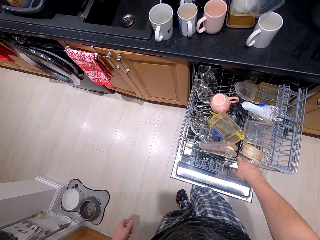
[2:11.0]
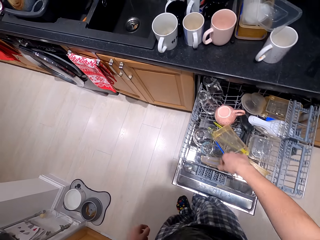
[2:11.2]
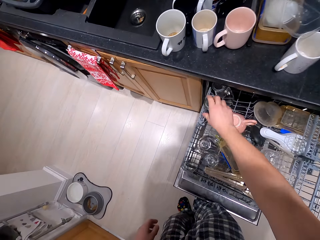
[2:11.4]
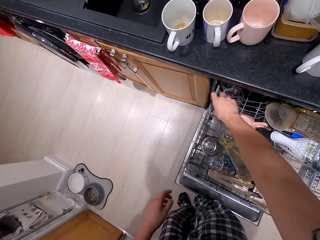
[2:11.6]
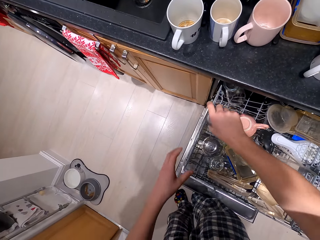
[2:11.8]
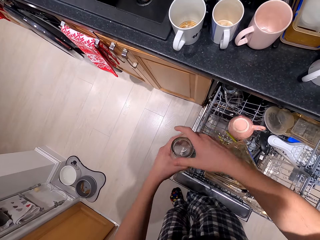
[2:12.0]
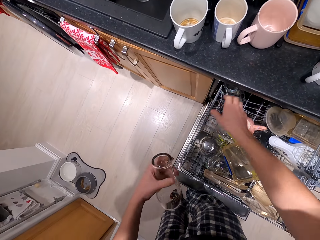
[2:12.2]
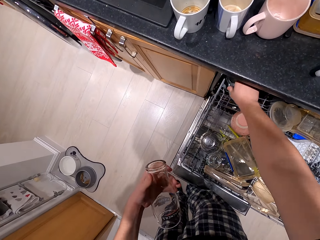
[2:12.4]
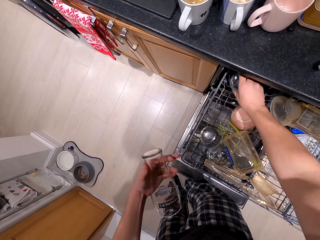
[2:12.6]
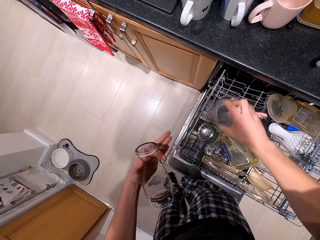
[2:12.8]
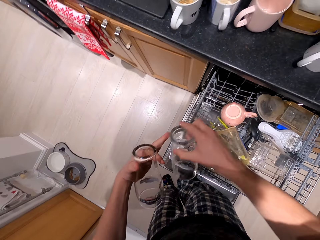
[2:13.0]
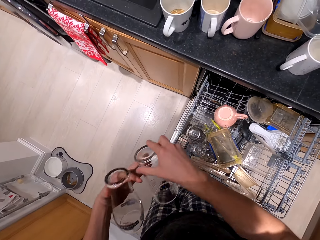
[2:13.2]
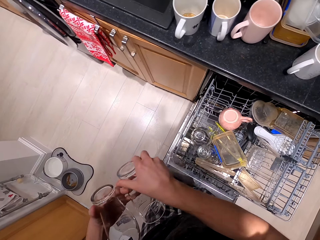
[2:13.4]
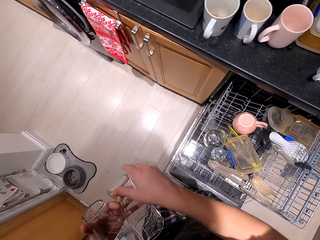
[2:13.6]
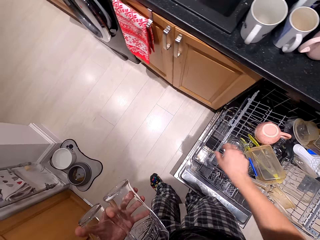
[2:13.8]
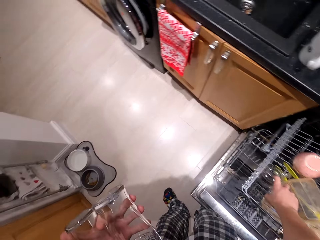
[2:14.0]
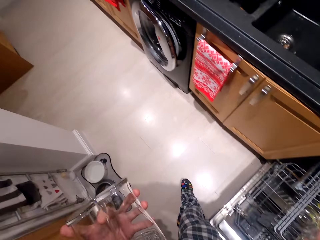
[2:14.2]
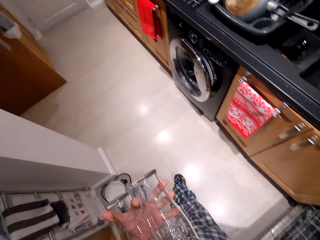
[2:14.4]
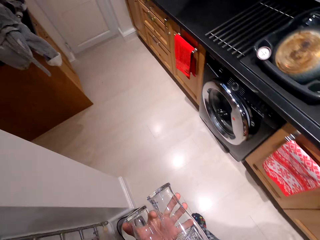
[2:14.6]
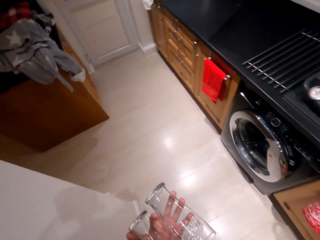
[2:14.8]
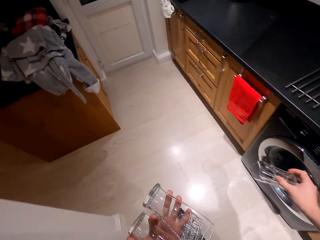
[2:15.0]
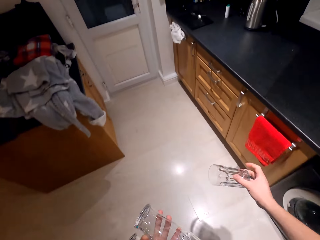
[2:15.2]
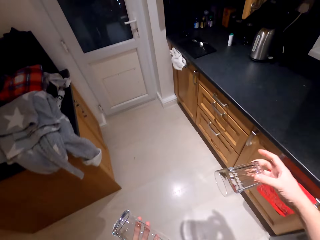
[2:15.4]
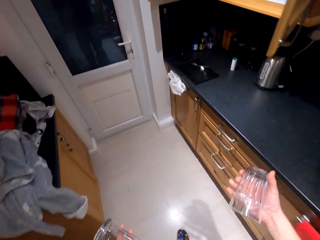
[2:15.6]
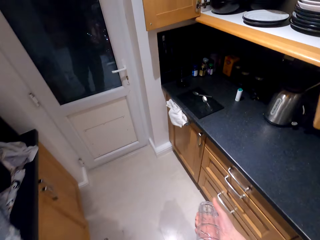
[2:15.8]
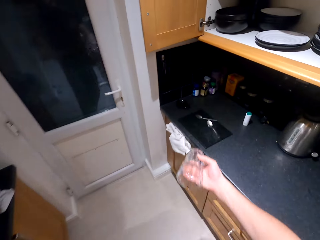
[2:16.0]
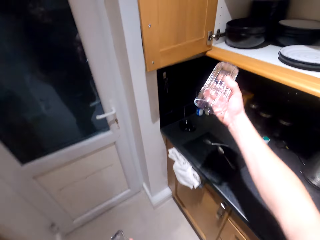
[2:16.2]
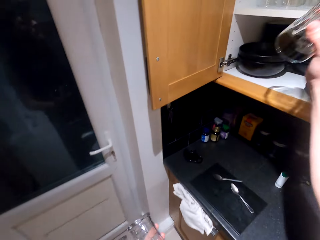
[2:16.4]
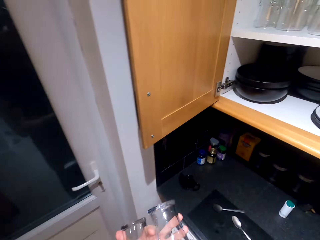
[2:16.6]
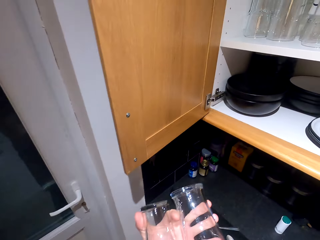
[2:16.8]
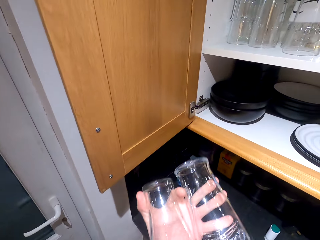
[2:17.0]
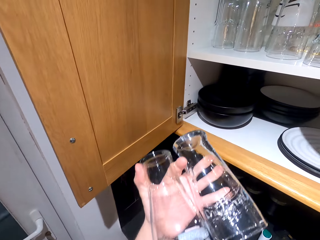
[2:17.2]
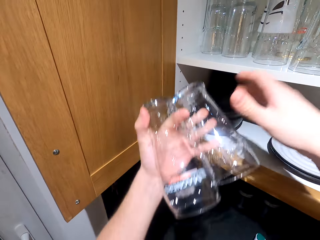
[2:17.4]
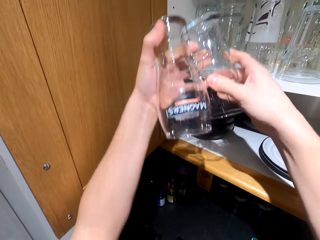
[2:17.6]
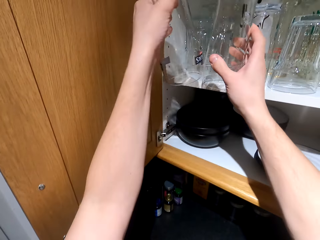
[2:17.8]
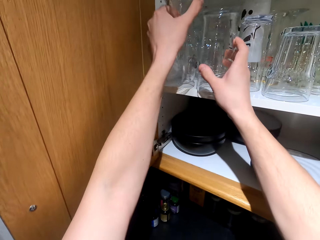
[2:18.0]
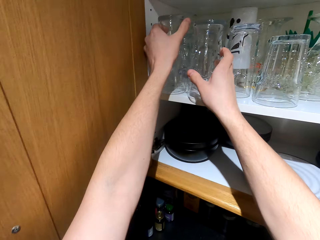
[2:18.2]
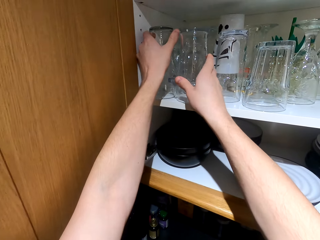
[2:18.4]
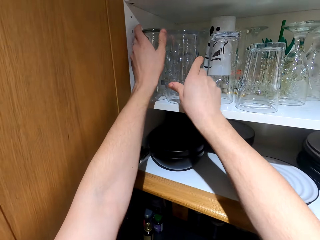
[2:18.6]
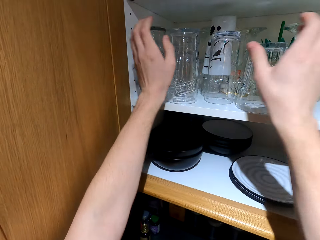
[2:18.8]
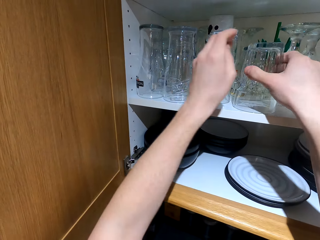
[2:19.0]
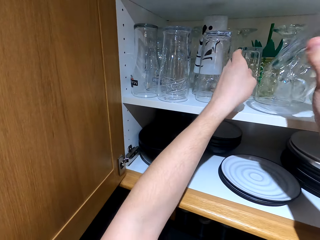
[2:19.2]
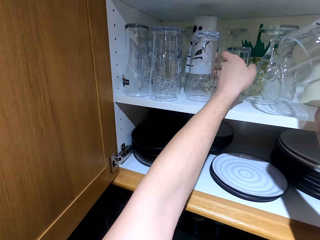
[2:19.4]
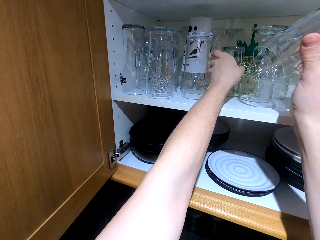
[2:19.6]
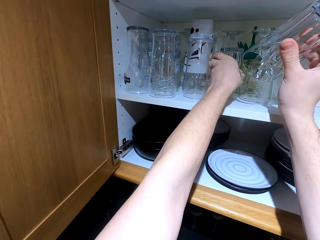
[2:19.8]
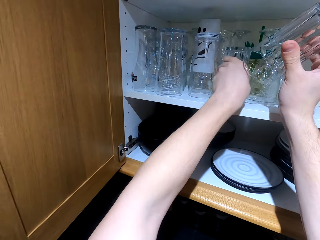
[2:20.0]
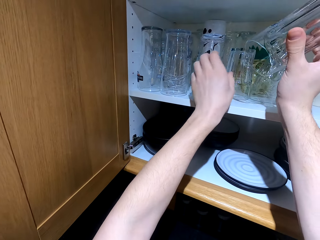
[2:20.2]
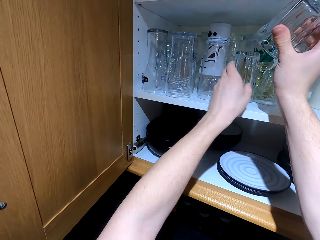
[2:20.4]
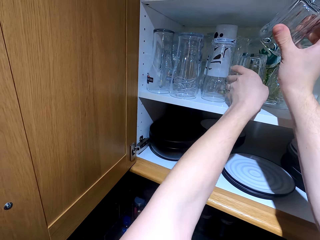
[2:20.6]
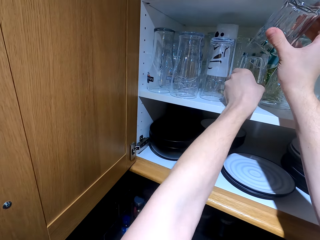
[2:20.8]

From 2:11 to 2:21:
The camera wearer picks glasses in a cabinet. They put the glasses in the wall cabinet.

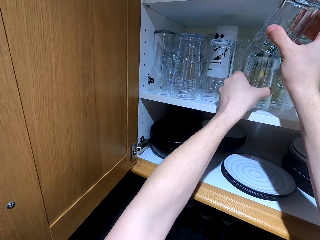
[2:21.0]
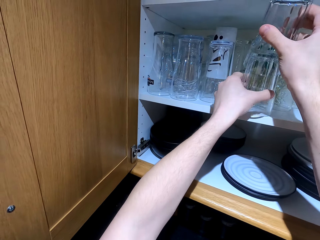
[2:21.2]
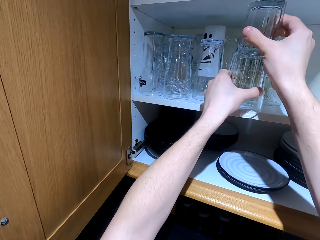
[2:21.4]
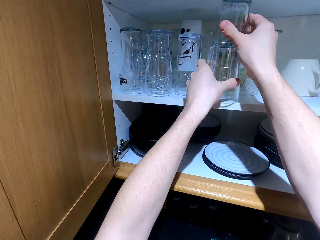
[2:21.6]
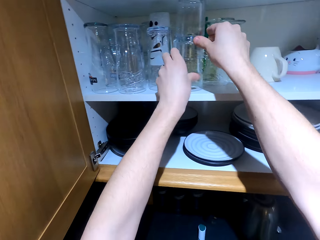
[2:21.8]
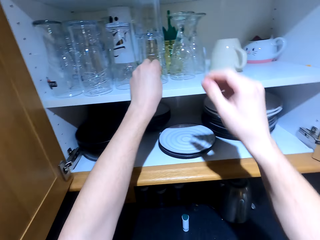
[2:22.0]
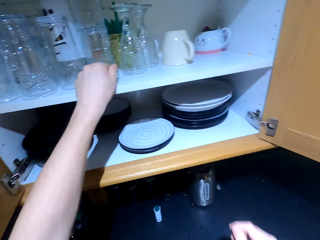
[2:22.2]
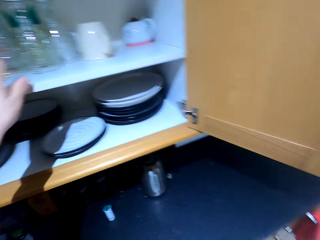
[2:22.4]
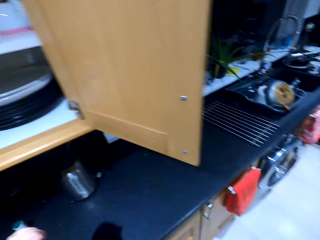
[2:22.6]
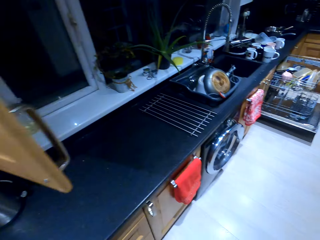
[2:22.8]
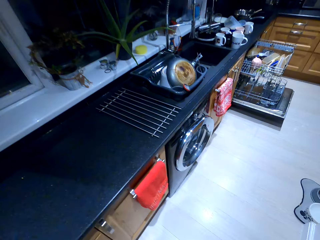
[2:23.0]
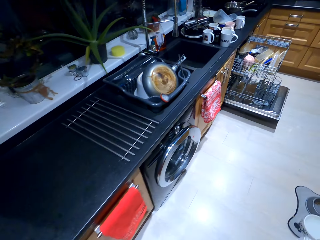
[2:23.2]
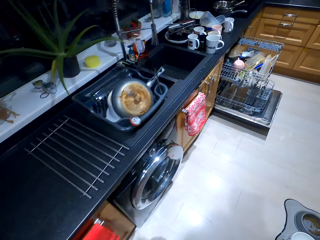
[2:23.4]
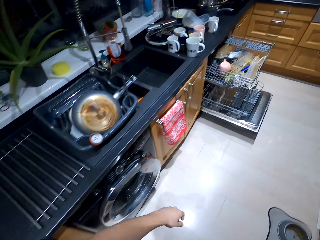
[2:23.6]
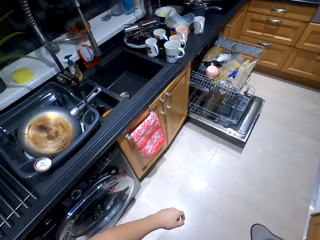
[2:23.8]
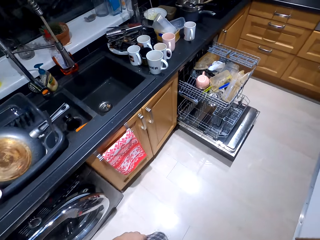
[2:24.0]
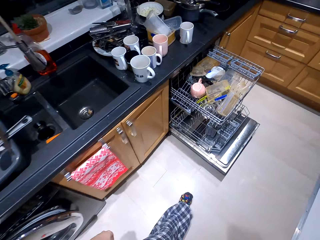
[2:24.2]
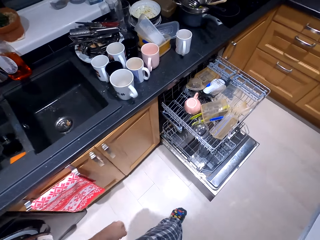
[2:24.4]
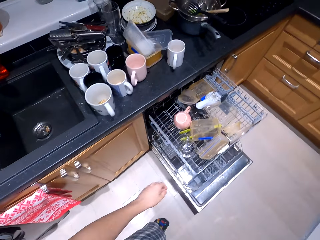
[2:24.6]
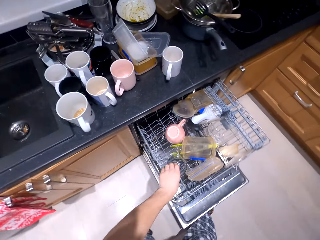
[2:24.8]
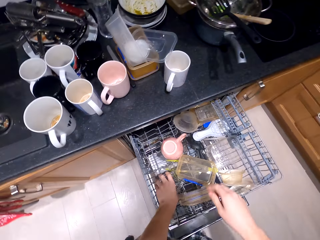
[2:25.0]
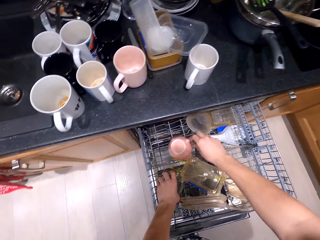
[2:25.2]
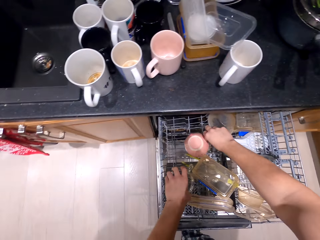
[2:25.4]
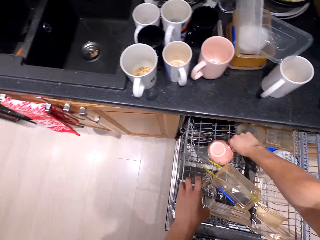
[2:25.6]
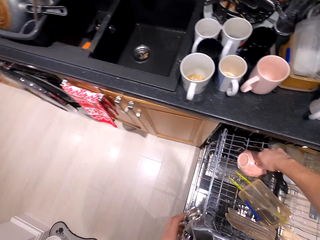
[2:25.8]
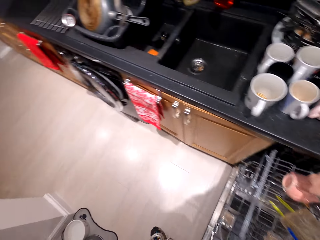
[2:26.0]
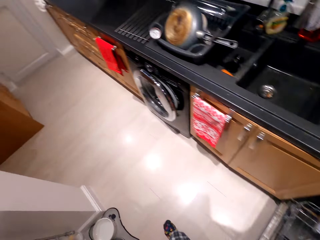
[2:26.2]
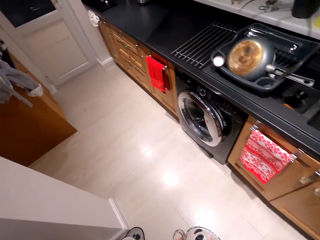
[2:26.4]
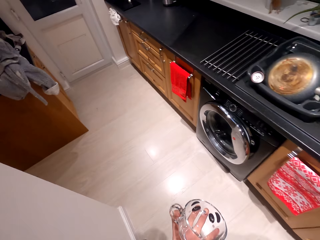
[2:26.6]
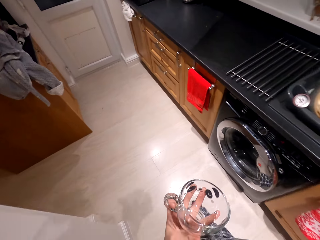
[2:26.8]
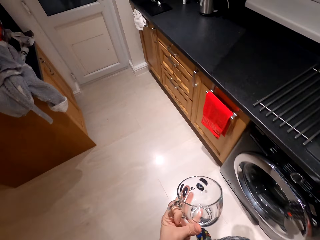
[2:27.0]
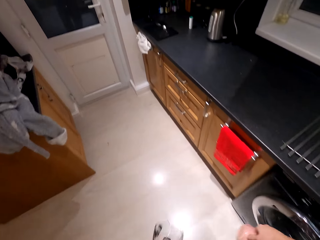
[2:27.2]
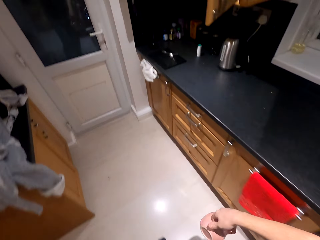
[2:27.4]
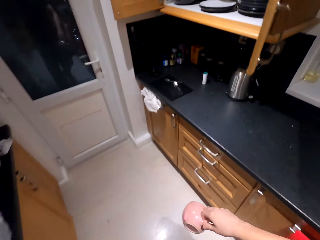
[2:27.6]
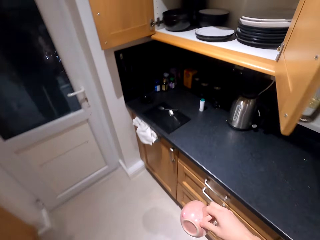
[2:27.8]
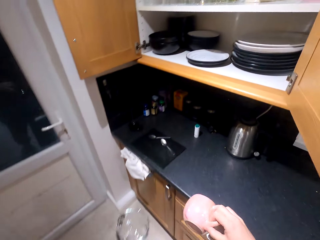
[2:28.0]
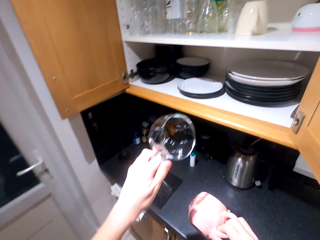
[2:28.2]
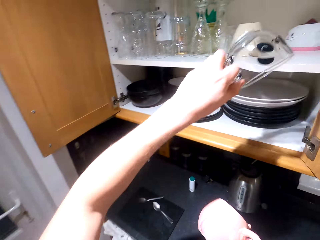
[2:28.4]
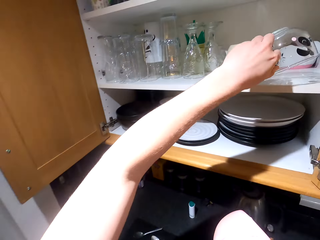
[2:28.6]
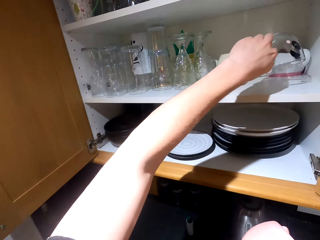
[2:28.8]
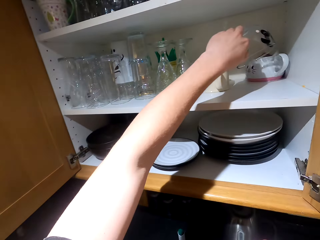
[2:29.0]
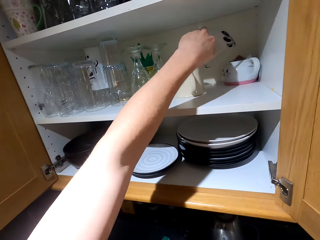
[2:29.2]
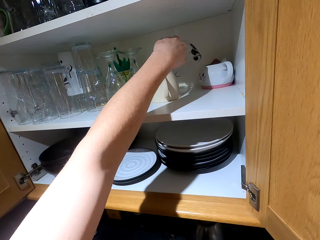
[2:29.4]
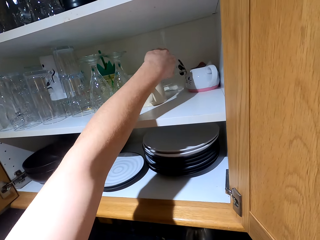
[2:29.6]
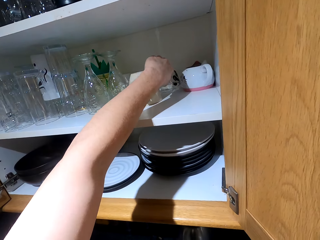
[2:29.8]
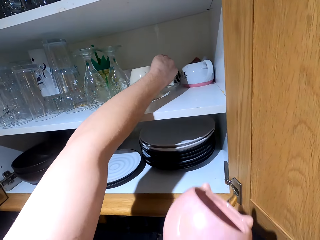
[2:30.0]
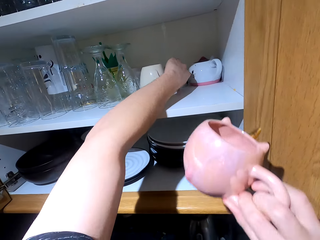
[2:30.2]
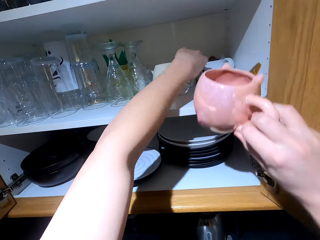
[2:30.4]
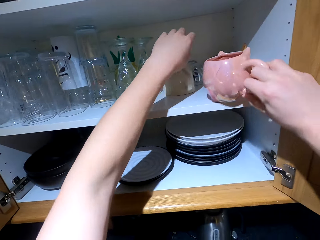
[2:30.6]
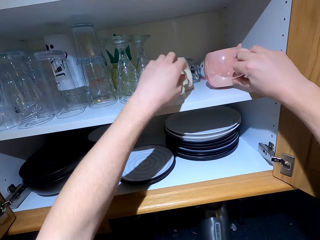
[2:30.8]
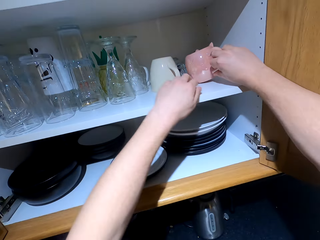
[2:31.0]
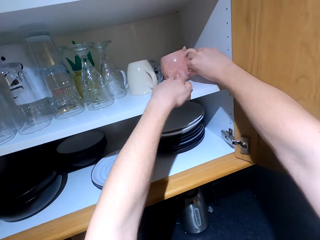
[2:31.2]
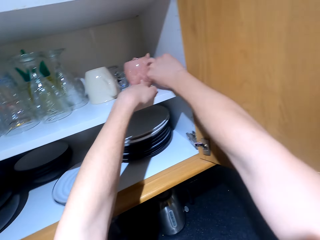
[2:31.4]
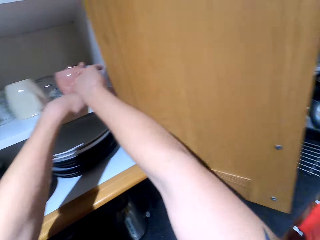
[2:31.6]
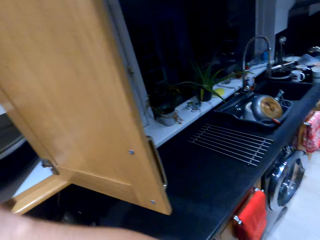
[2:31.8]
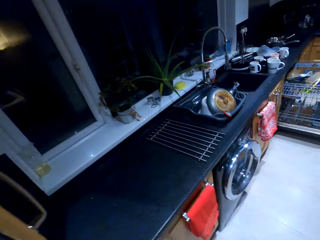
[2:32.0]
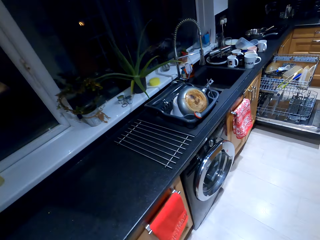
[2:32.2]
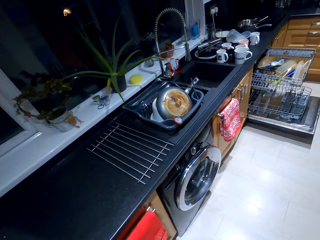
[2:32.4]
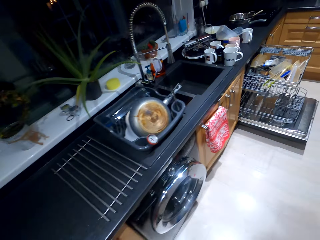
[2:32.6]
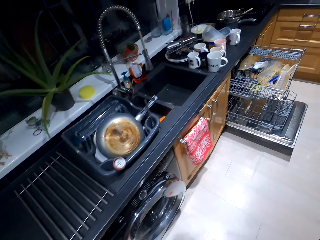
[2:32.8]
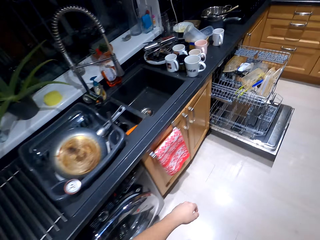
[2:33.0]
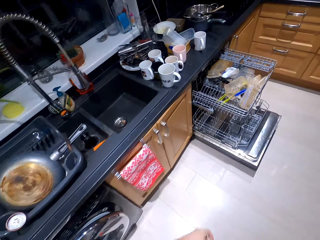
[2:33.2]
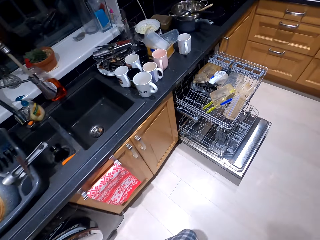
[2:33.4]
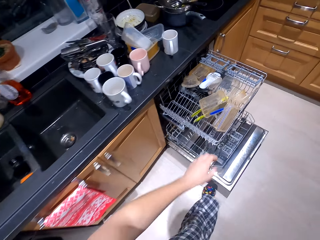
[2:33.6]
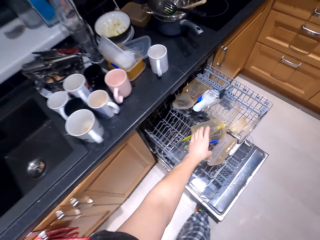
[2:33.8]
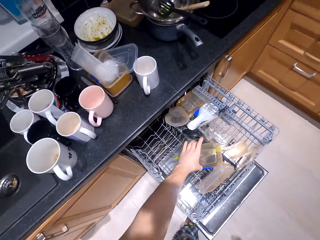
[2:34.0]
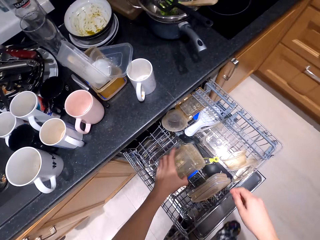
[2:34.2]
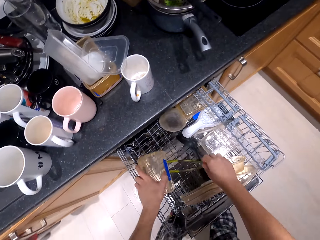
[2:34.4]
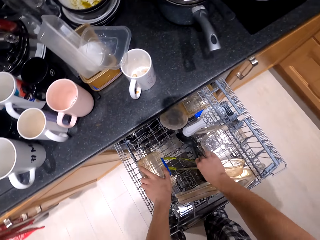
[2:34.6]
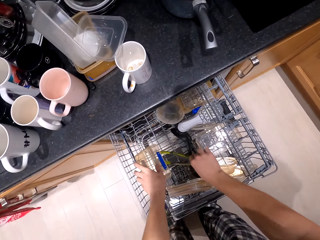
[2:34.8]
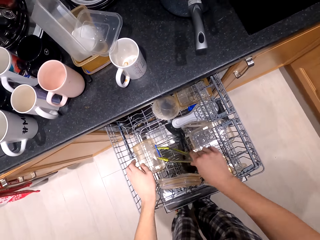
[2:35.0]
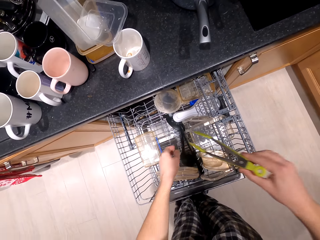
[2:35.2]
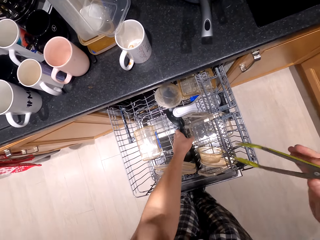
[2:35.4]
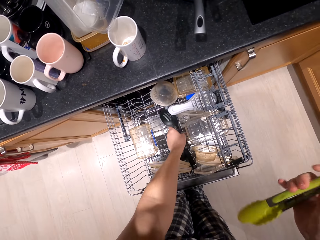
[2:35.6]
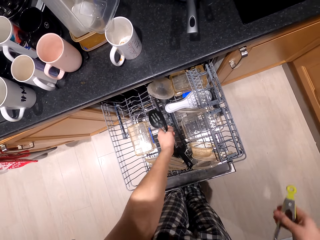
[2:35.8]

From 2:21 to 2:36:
The camera wearer walks in a kitchen. They pick cups in a cabinet. They walk in the kitchen. They put the cups in the cabinet. They walk in the kitchen. They pick spoons in the cabinet.
